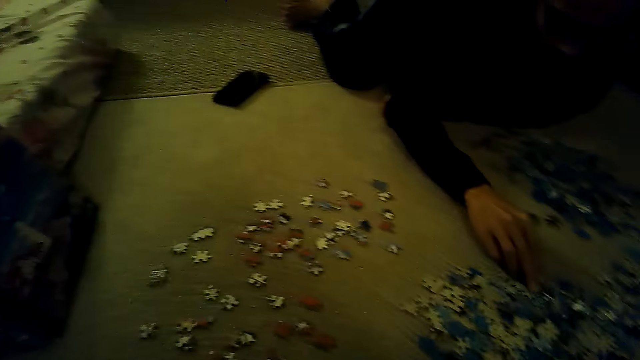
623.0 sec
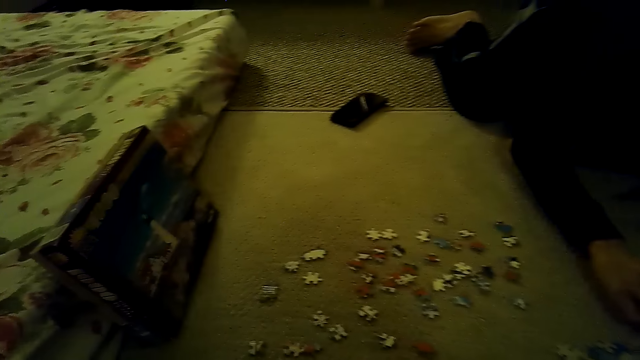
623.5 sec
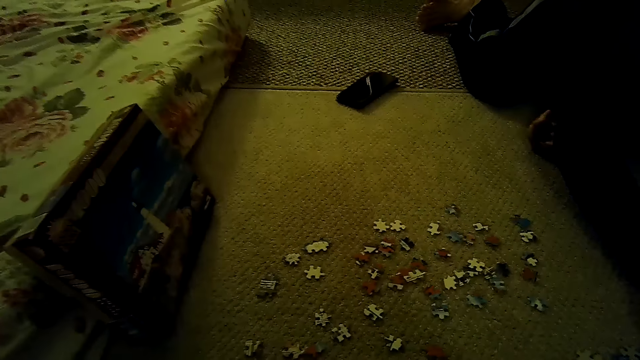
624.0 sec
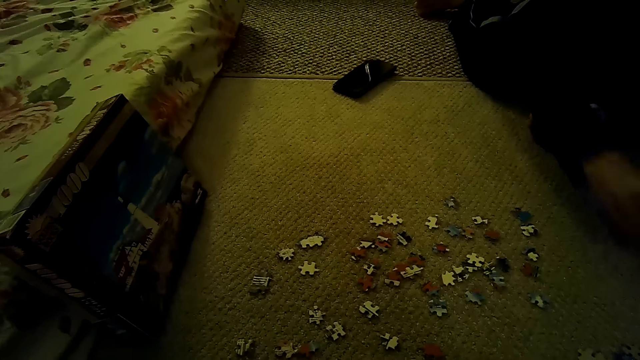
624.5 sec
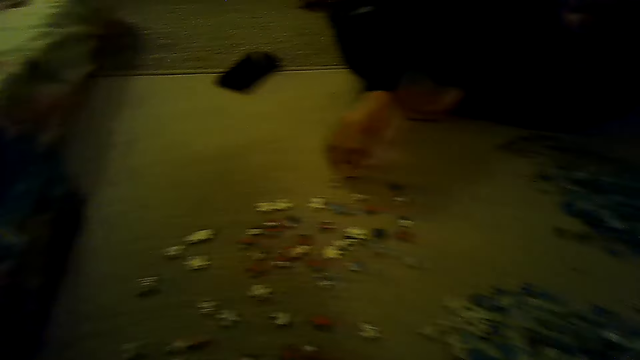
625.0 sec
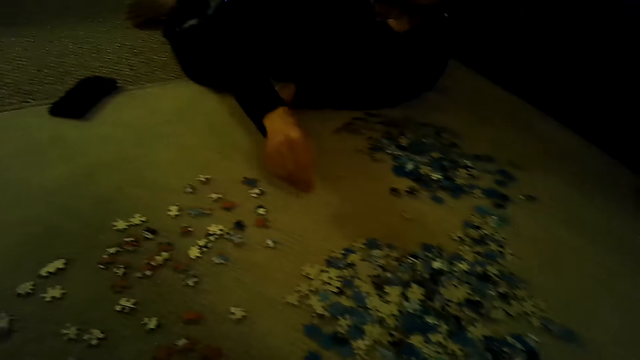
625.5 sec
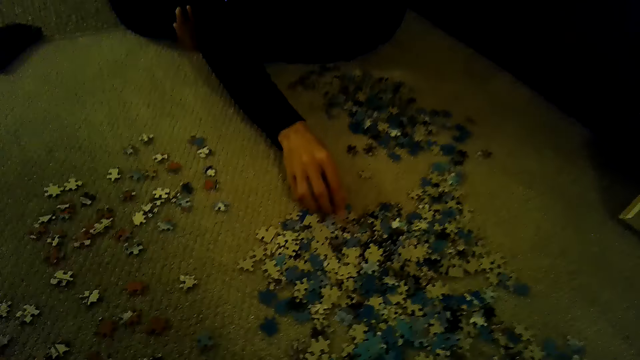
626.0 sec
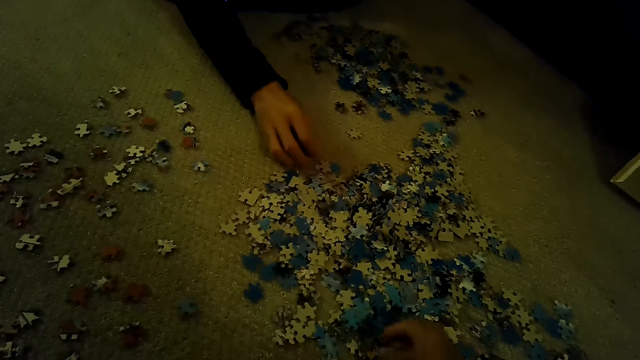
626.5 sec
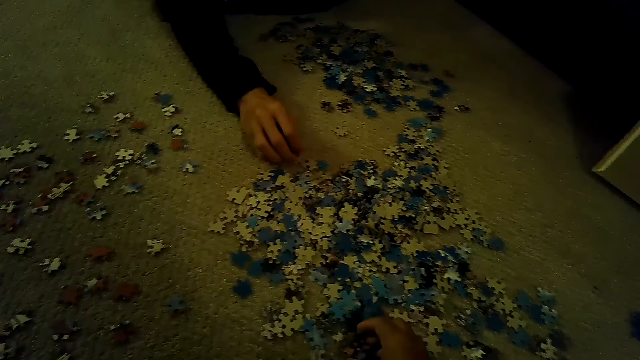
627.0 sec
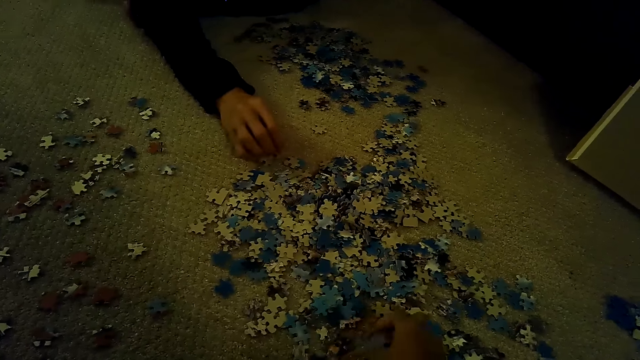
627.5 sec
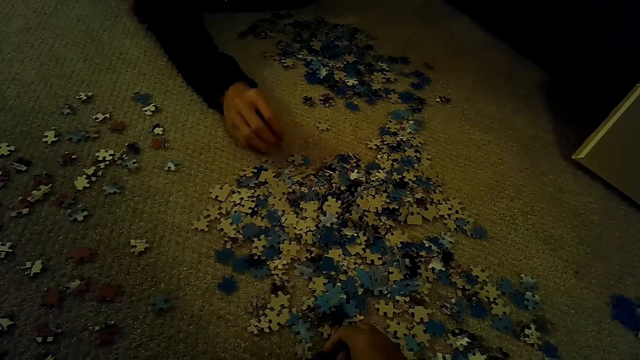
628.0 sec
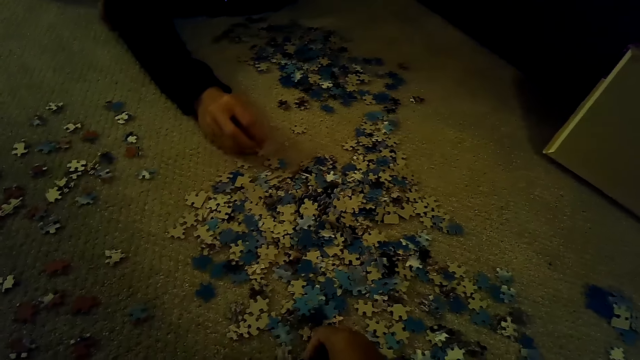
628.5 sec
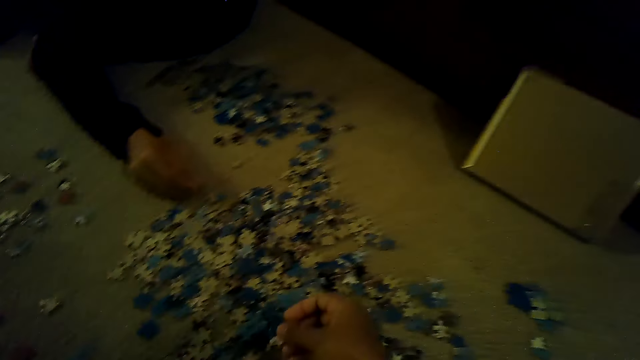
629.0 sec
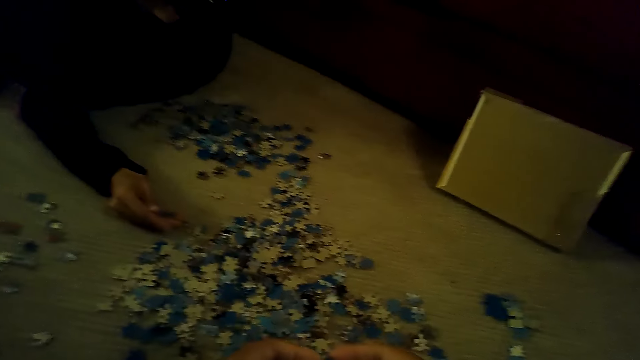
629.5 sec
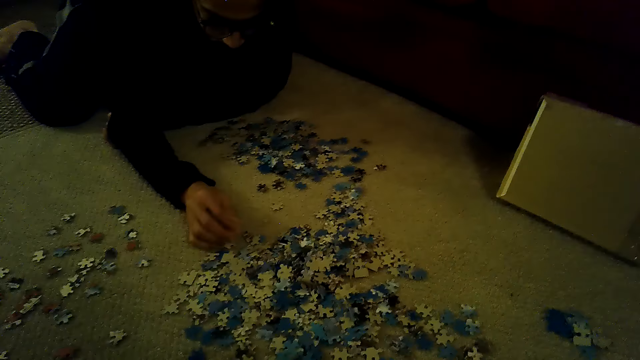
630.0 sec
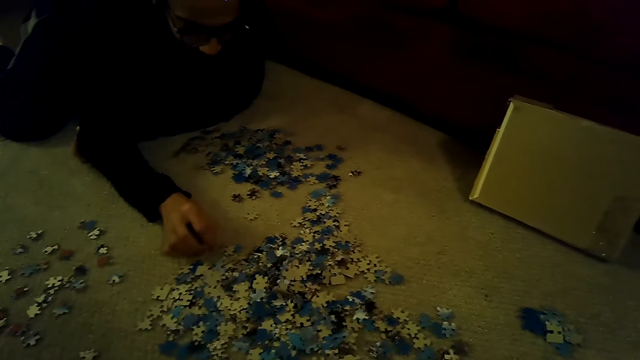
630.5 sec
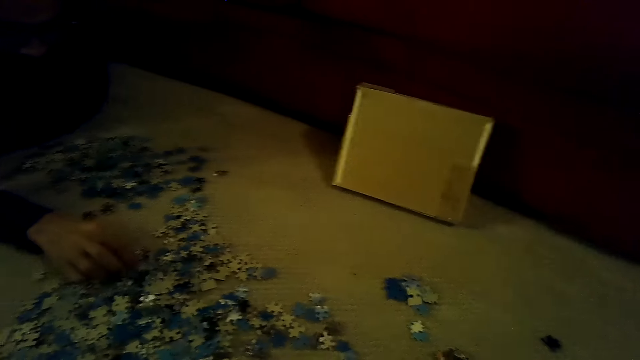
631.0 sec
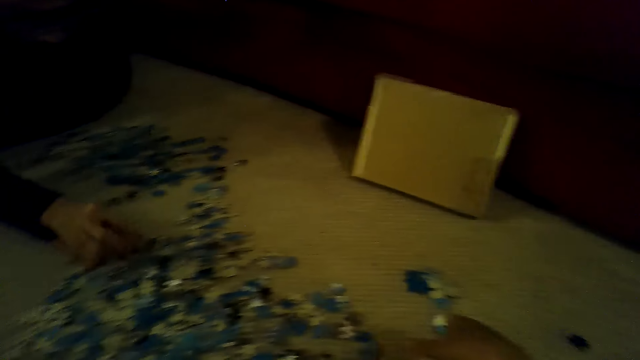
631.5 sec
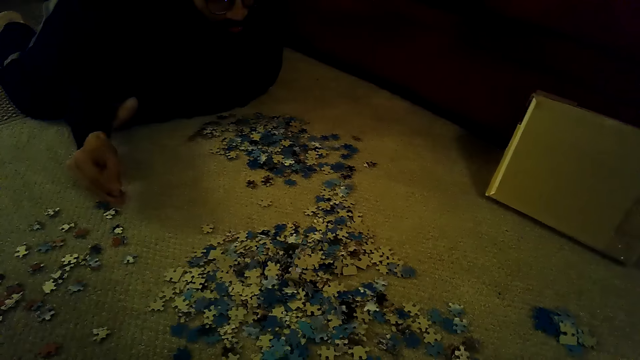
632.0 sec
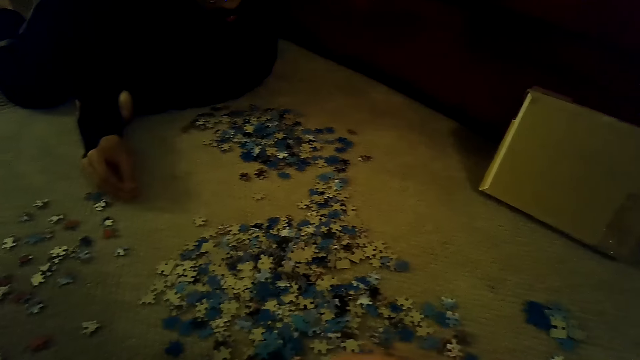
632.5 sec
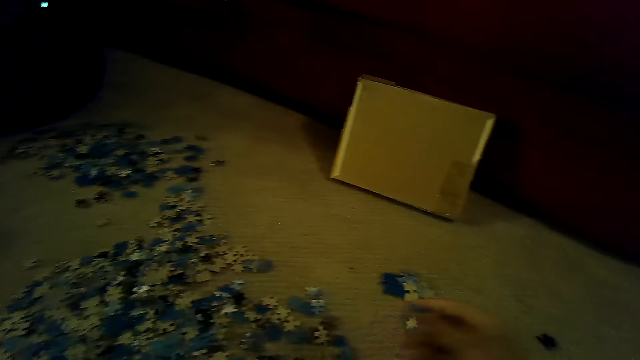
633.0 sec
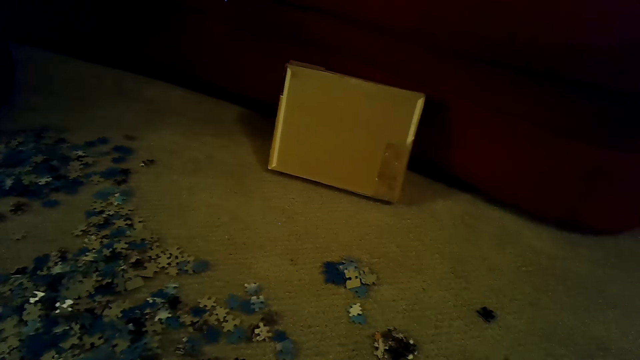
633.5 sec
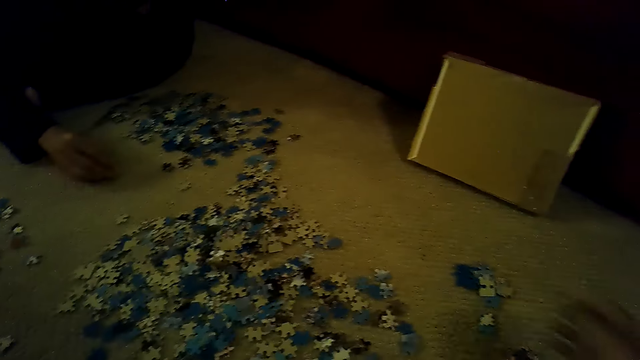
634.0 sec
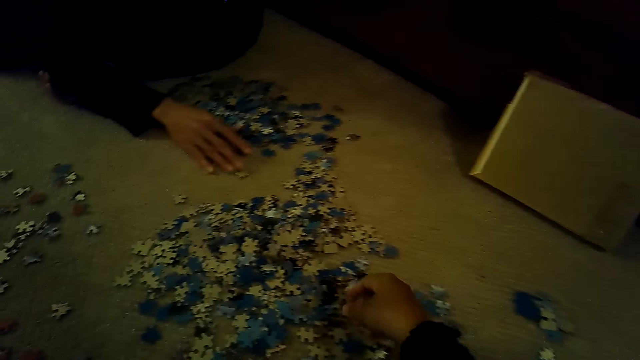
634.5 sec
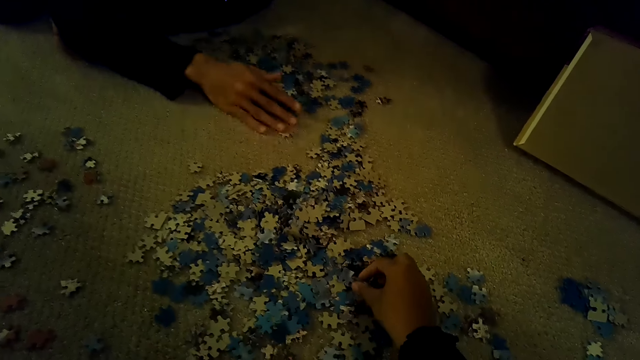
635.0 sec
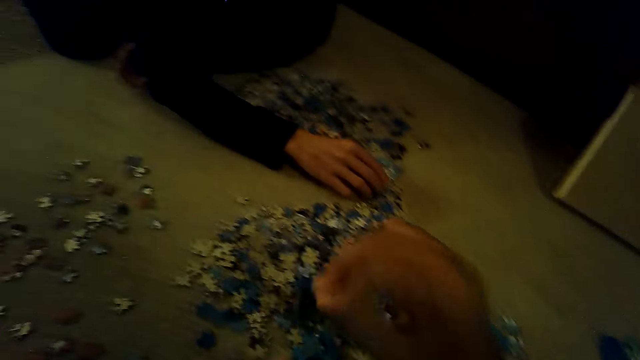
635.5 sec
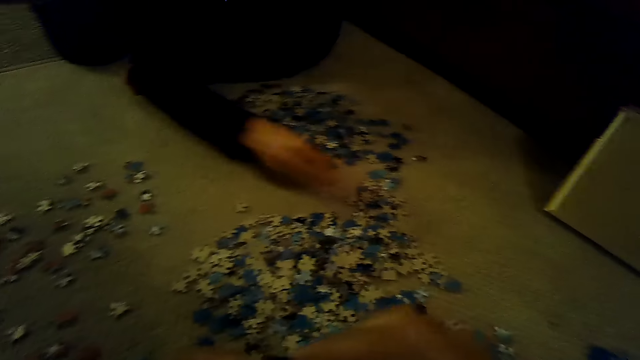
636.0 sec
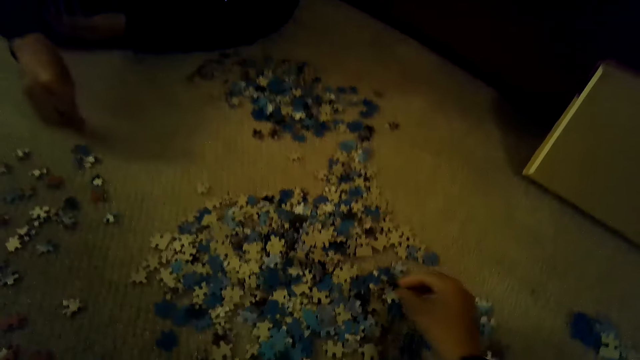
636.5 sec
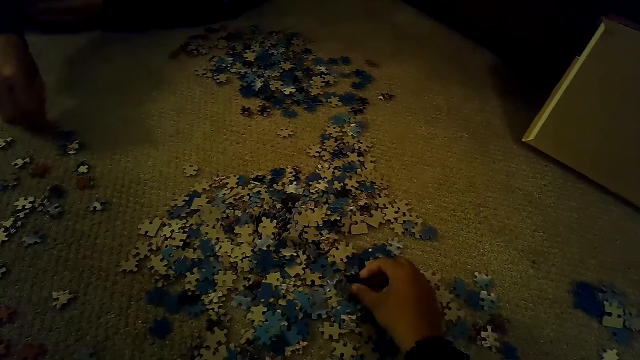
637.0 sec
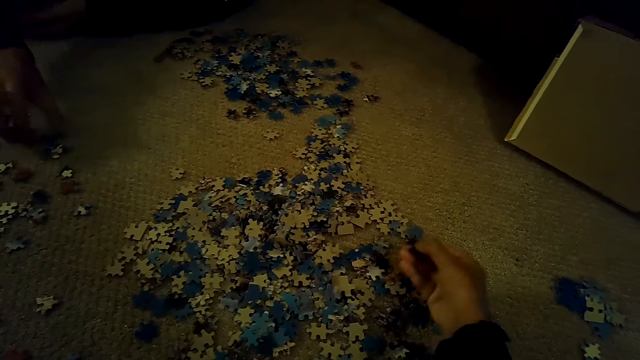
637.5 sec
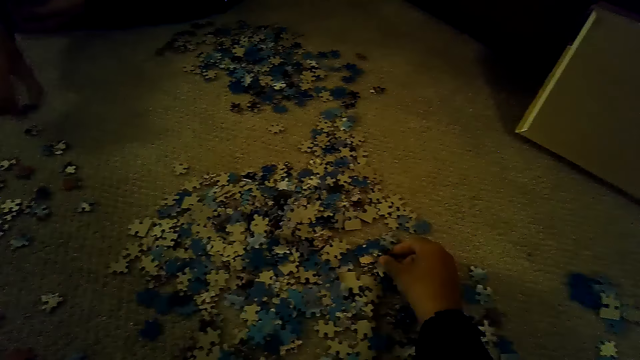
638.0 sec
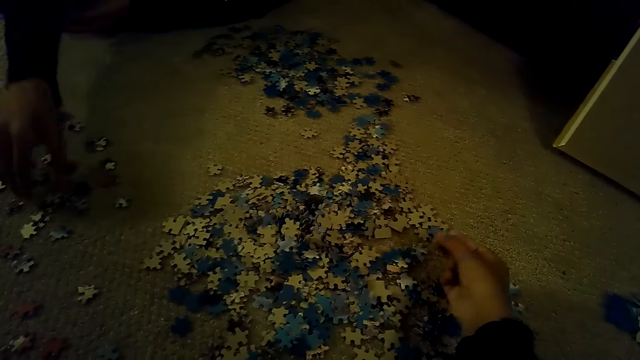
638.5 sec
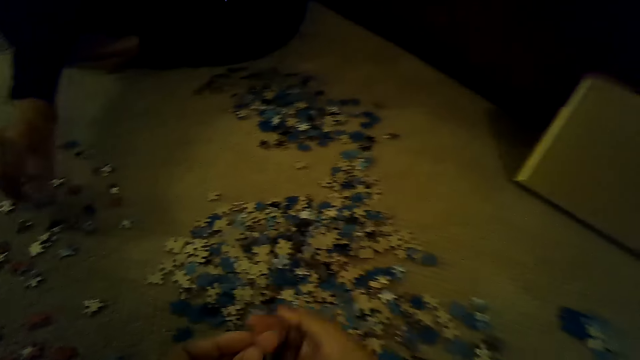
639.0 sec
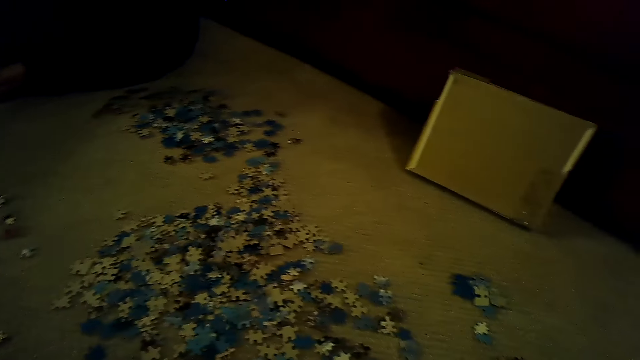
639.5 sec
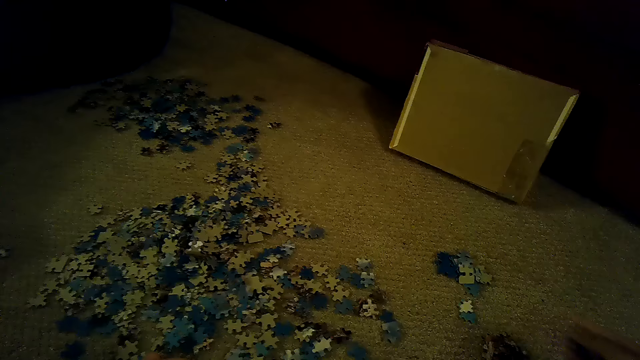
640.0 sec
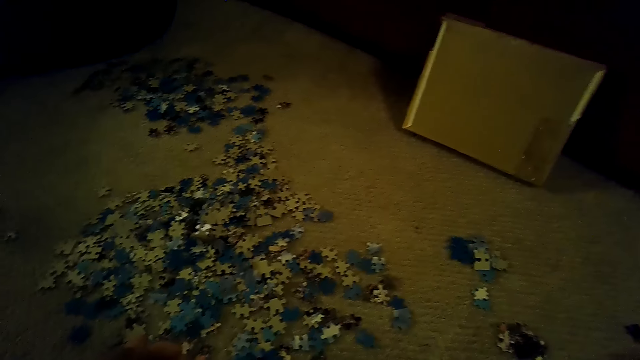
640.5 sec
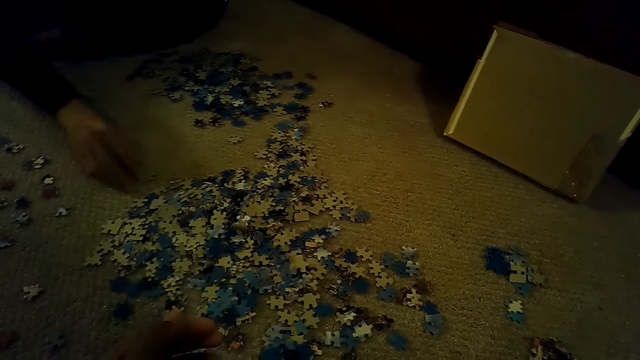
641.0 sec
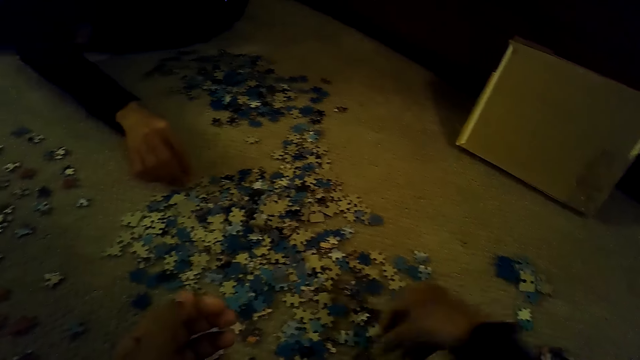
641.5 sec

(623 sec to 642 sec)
The camera wearer stares at the box of a jigsaw puzzle. They sort the pieces of the jigsaw puzzle. They look around. A man moves jigsaw puzzle pieces. The camera wearer plays a jigsaw puzzle game.
